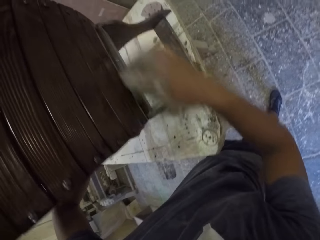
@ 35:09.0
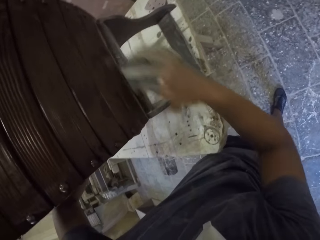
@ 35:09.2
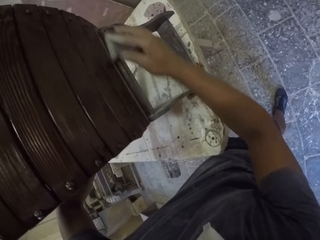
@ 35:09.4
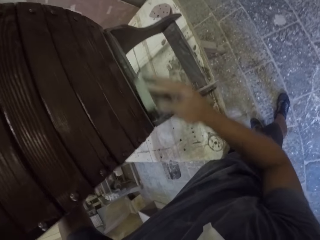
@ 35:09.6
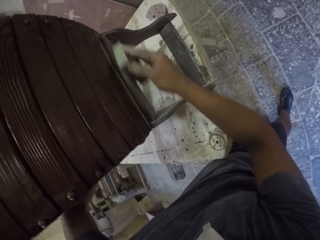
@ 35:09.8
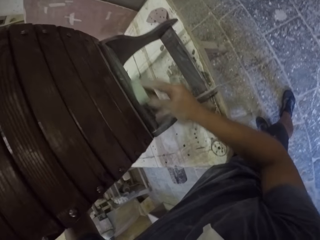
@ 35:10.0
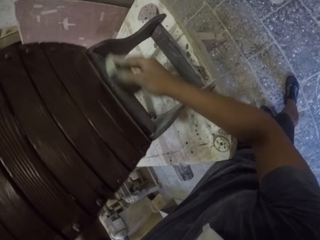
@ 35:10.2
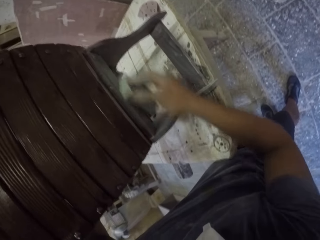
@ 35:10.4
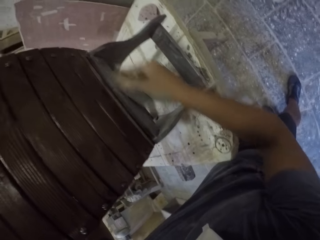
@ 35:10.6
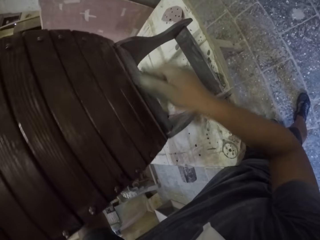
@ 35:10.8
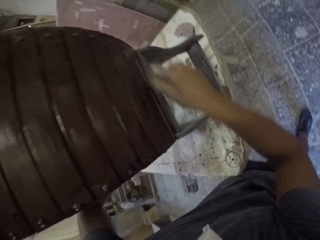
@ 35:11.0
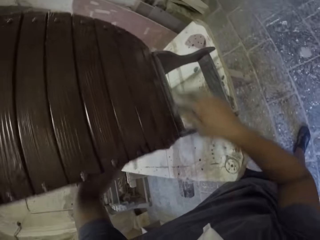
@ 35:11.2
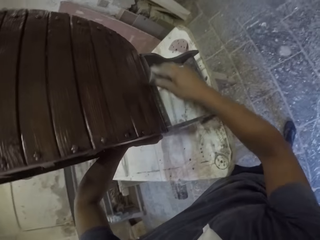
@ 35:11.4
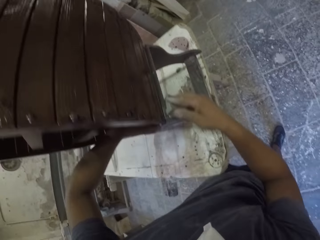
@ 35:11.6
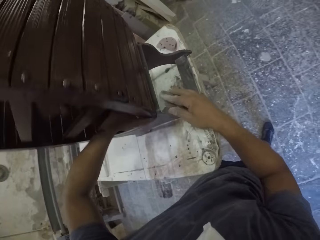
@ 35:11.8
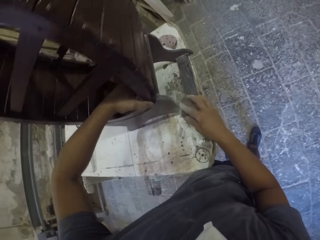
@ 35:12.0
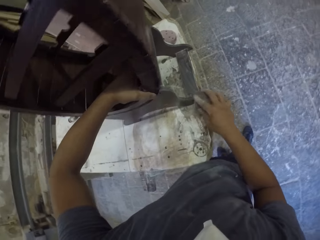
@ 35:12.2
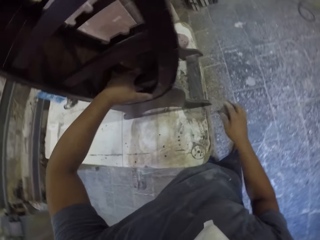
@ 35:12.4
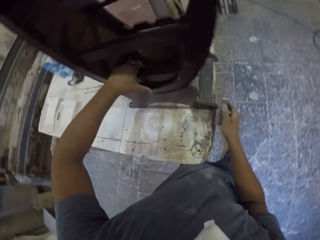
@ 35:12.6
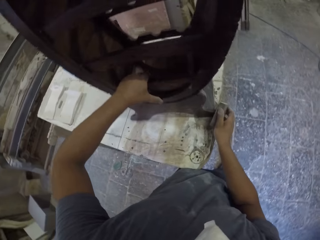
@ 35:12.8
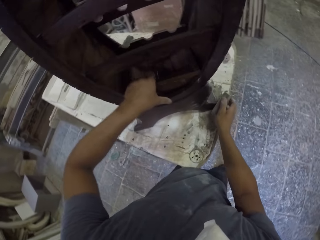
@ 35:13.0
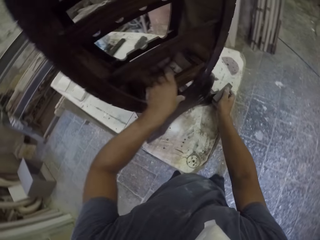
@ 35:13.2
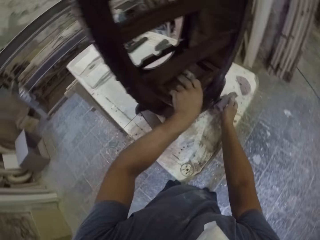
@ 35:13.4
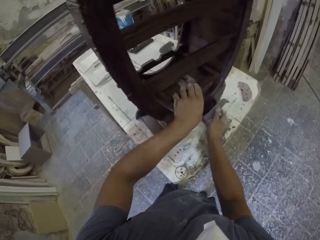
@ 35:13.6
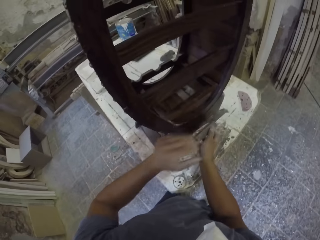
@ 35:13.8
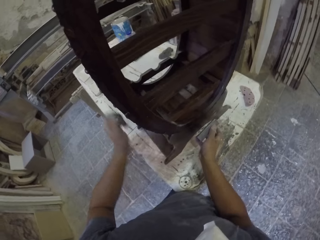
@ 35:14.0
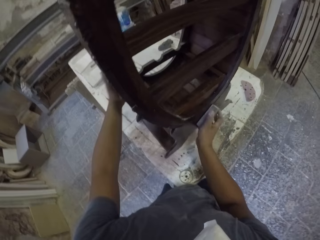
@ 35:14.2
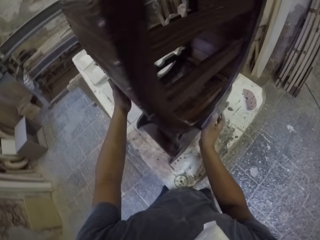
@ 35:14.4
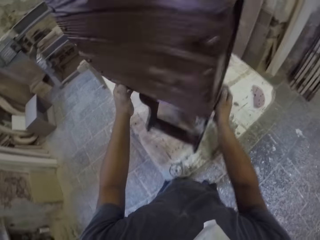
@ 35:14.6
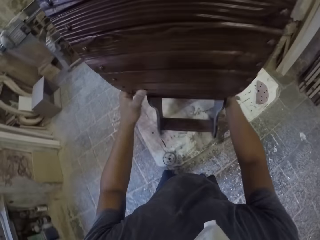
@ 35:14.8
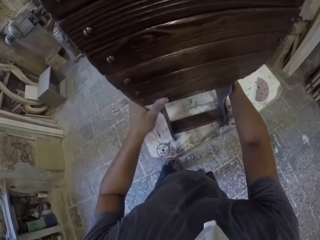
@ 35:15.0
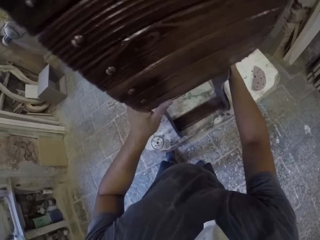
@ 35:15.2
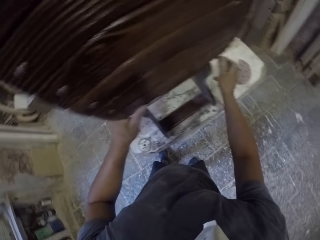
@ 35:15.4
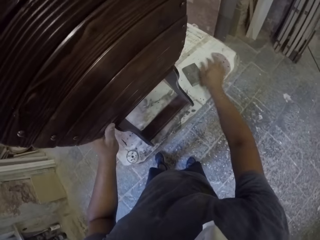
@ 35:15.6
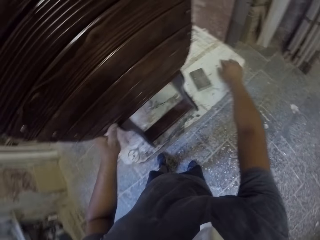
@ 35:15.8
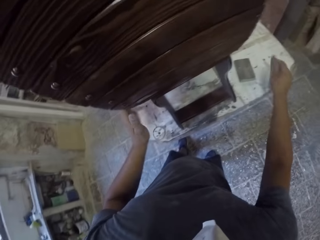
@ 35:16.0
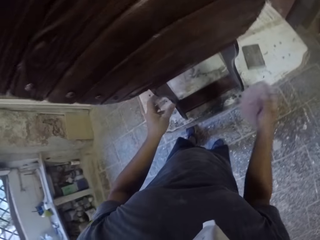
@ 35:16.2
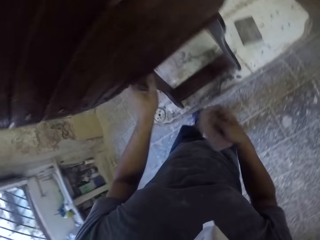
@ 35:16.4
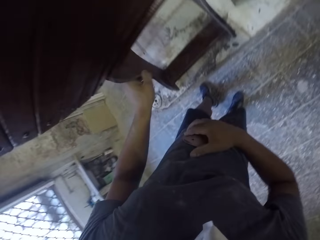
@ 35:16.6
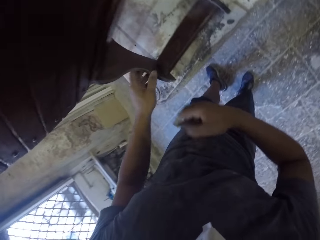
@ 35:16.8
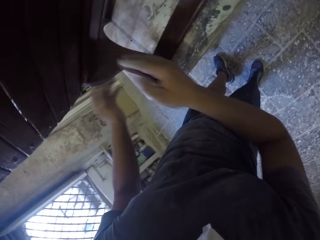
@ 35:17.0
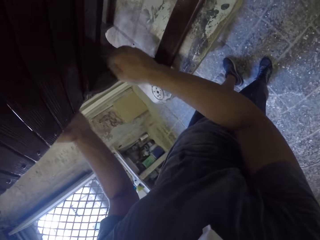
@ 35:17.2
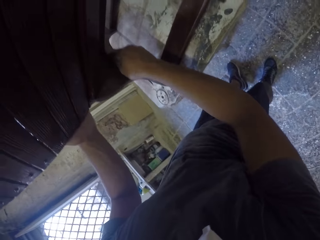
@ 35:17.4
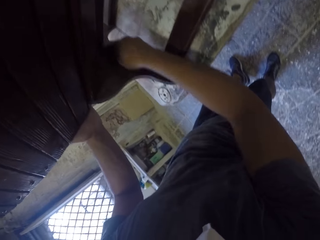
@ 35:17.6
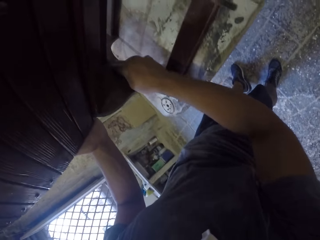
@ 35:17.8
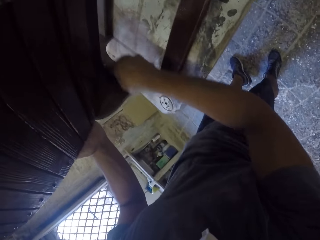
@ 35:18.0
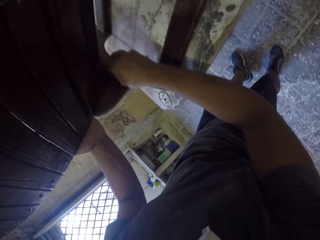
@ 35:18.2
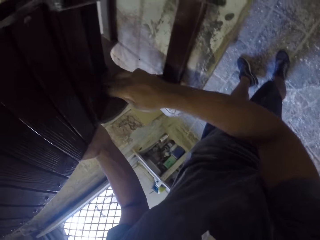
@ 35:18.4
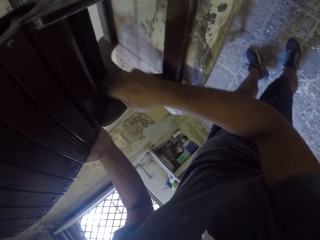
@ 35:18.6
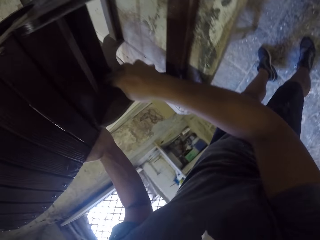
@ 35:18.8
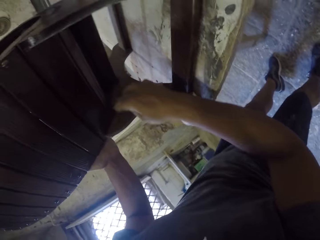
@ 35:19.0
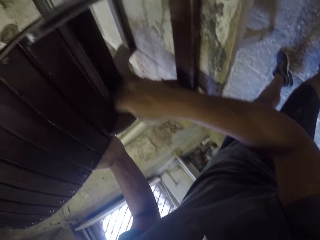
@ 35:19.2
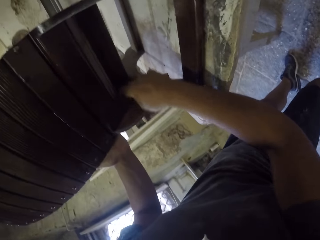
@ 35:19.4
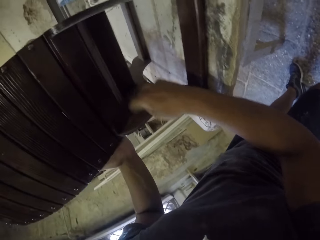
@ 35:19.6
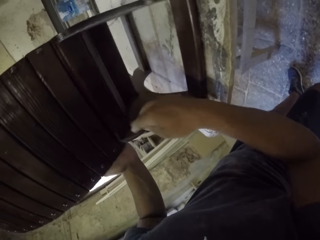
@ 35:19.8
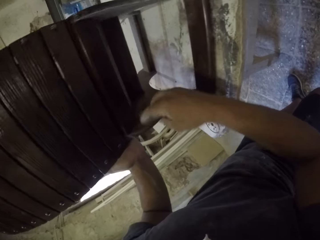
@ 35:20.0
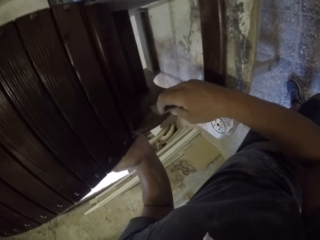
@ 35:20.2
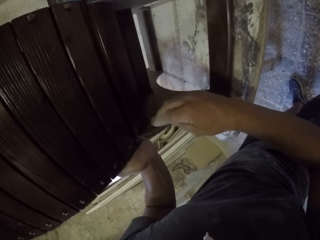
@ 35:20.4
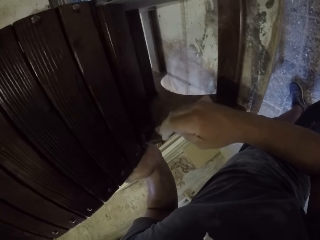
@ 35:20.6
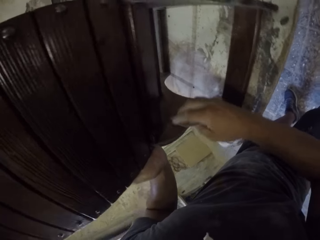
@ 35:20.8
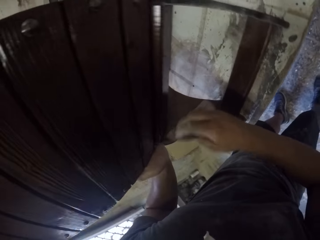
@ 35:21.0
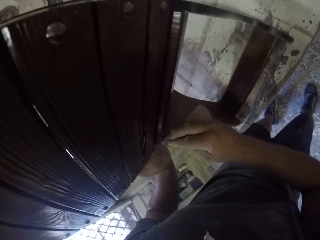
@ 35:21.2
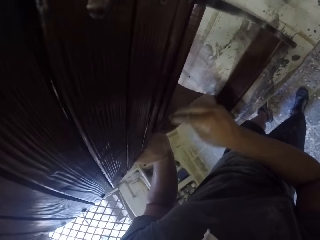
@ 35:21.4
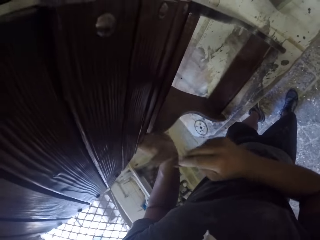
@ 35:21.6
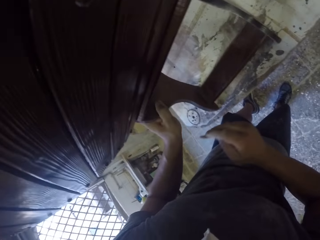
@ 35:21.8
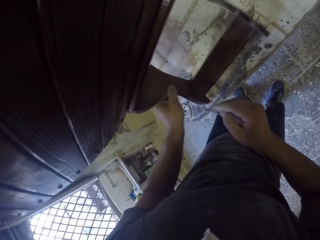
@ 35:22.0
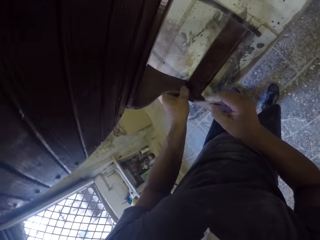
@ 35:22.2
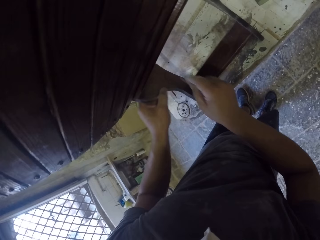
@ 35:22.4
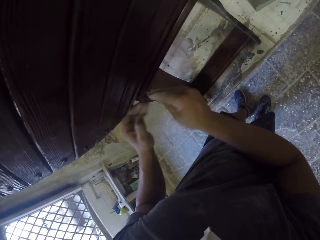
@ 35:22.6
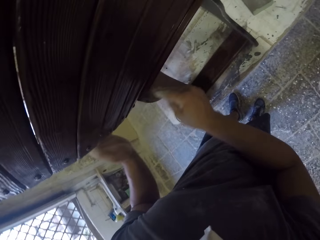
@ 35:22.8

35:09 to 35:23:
The camera wearer moves the wooden stand or furniture on the table. They turn the furniture around. They rotate the wooden stand on the table. They hold the furniture. They place the sandpaper down. They pick the sandpaper on the table. They smoothen the wooden stand with the sandpaper.

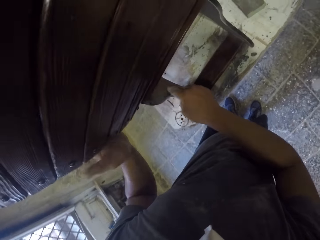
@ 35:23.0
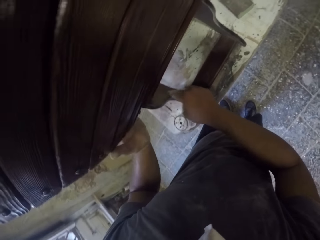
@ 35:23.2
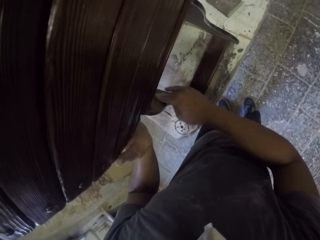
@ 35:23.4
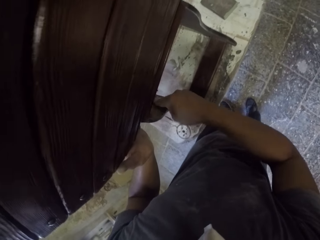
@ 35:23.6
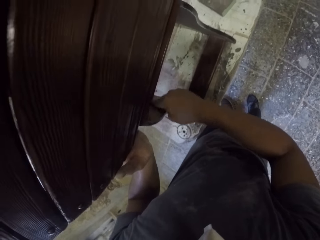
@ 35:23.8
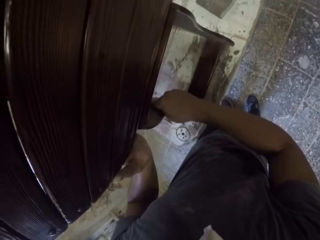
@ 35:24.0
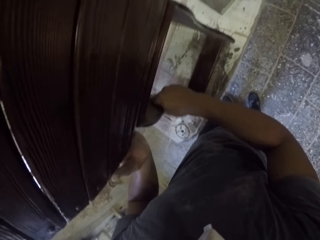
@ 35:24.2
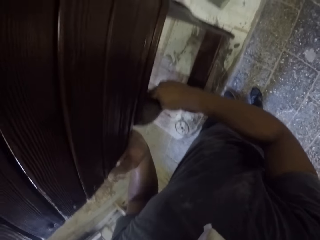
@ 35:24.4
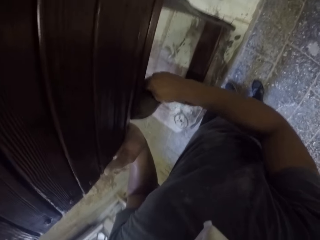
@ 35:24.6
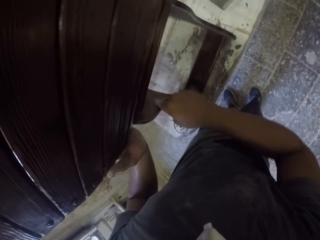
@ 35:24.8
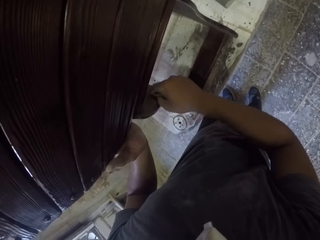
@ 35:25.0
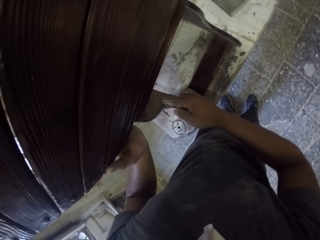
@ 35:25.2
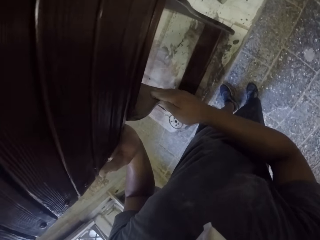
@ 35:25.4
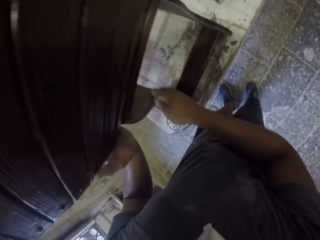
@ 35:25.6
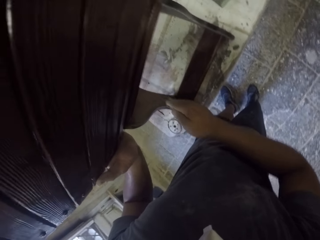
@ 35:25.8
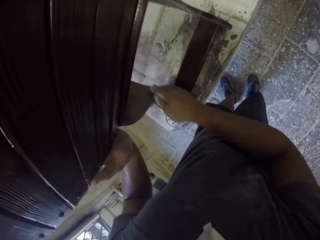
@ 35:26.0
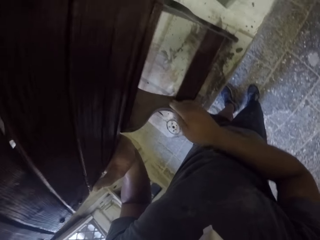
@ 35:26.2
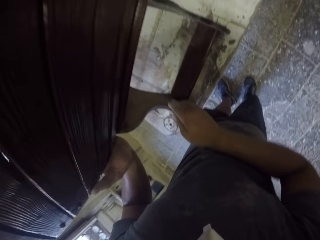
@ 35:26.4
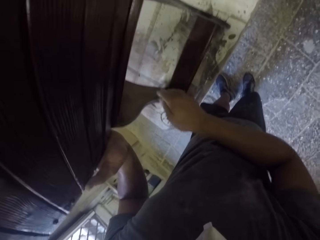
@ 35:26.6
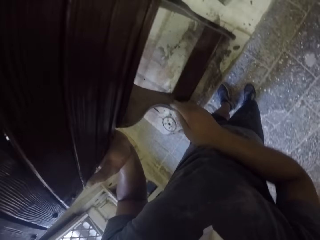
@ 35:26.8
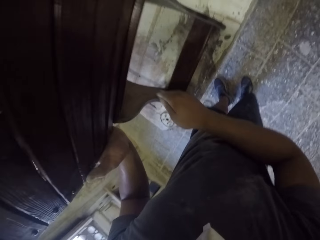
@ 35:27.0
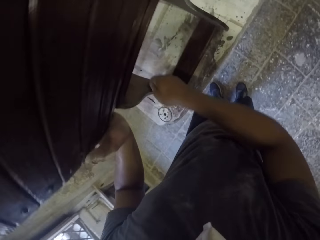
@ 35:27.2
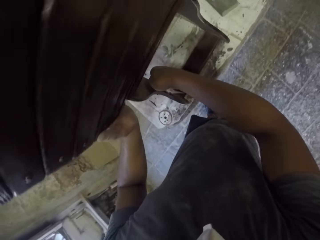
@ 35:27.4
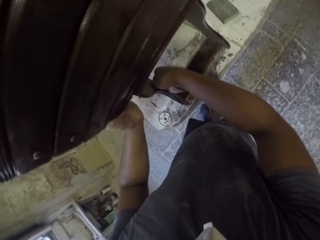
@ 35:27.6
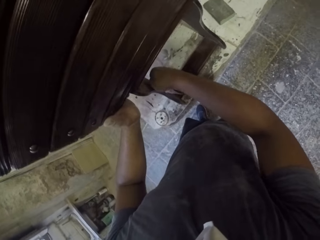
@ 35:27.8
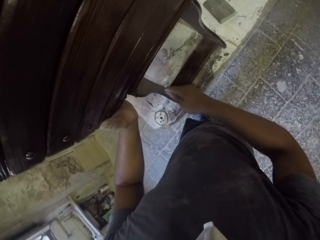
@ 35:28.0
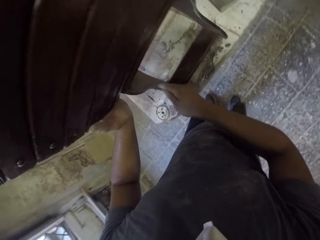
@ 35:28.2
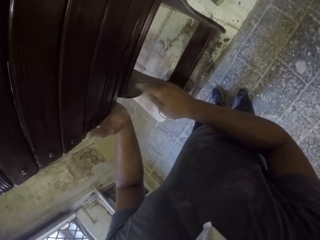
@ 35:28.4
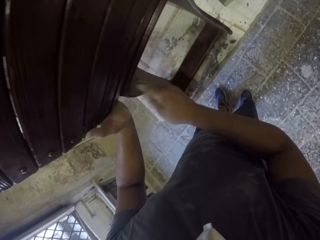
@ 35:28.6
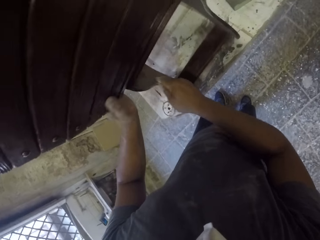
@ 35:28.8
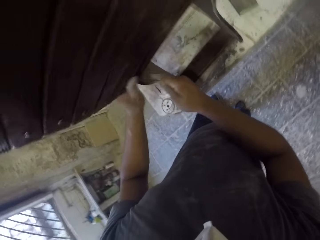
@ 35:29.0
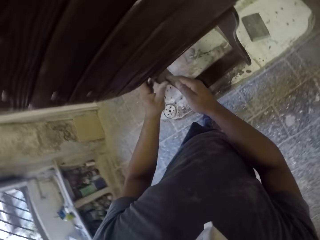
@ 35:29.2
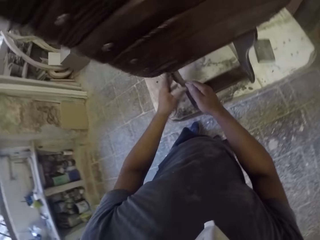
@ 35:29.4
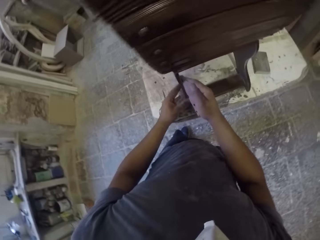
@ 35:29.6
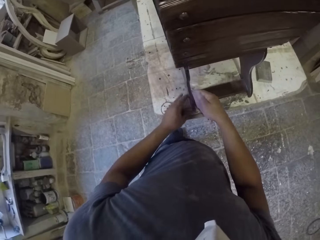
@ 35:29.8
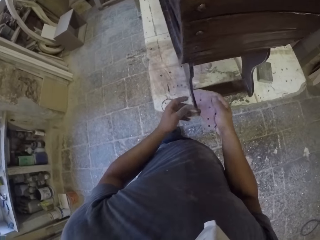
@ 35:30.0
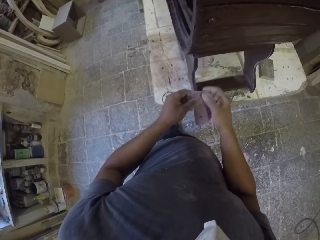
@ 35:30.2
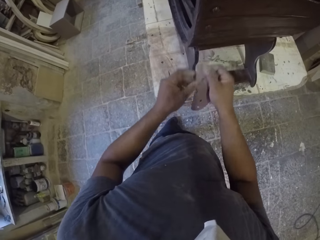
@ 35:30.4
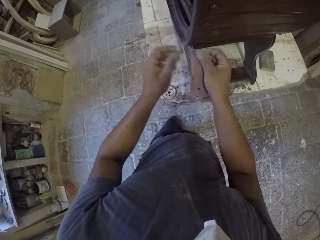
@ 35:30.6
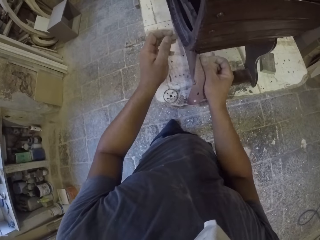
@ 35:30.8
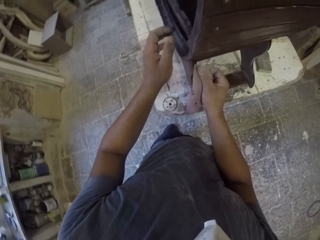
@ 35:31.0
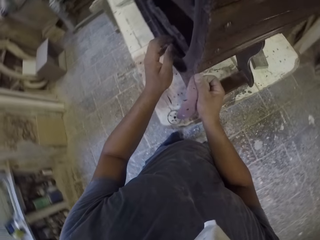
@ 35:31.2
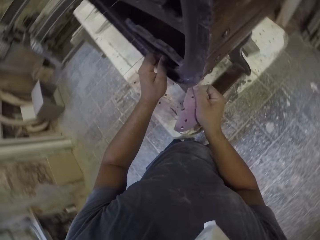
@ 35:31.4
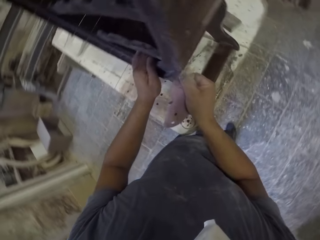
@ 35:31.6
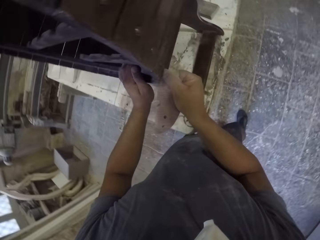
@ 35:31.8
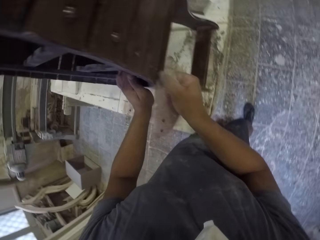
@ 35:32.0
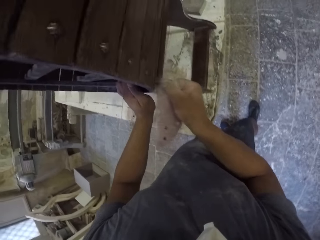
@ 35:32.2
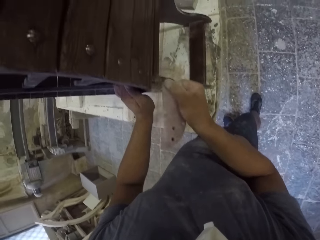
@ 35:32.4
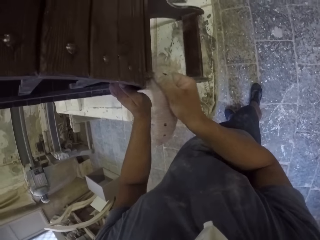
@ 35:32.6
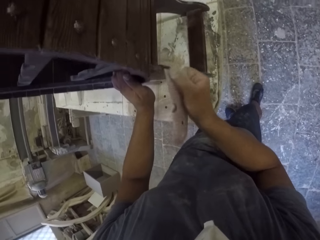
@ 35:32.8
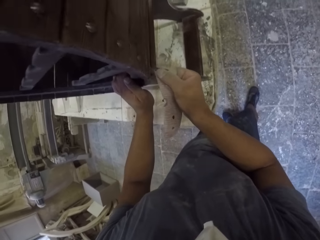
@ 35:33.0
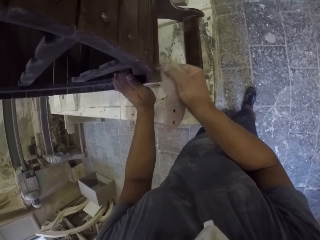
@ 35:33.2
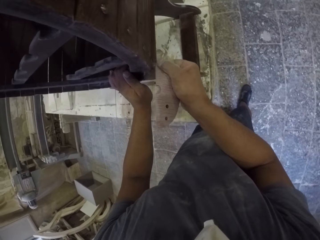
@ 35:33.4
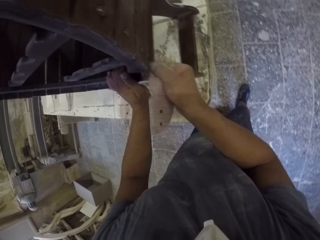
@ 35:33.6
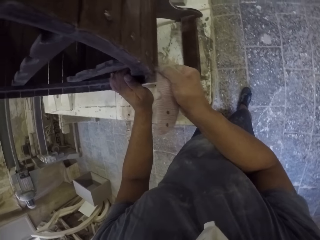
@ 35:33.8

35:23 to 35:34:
The camera wearer touches the furniture or wooden stand. They scrub the furniture with sandpaper. They hold the wooden stand with the left hand. They hold the sandpaper.
